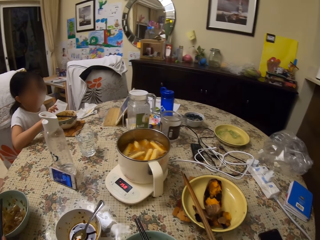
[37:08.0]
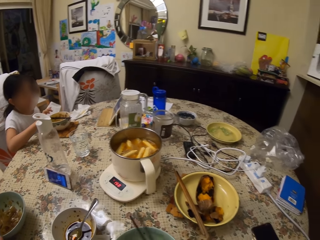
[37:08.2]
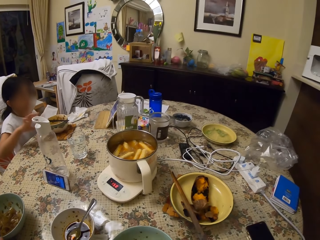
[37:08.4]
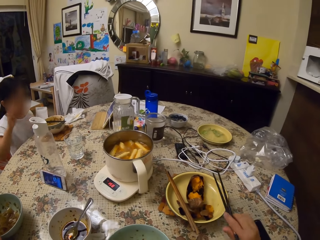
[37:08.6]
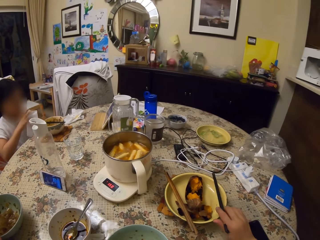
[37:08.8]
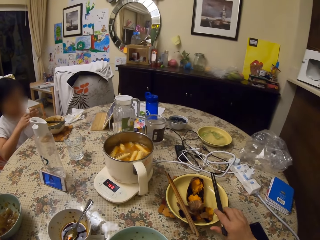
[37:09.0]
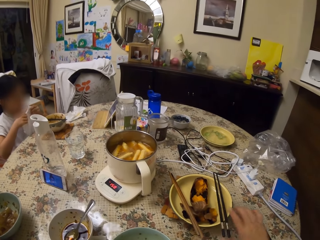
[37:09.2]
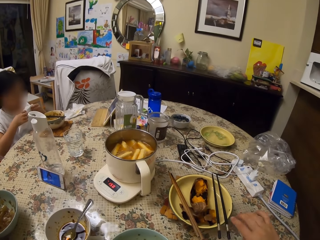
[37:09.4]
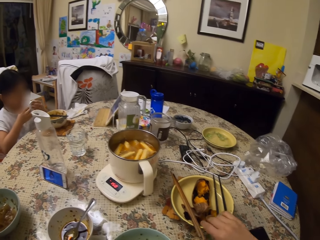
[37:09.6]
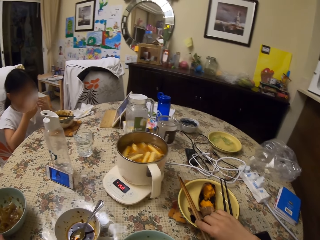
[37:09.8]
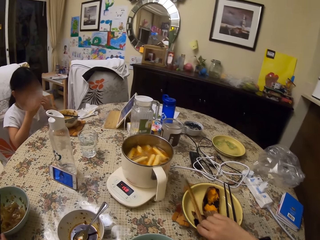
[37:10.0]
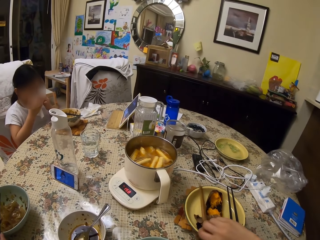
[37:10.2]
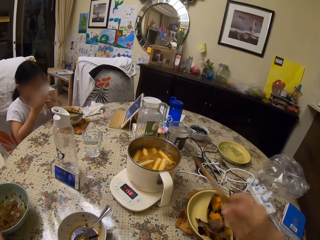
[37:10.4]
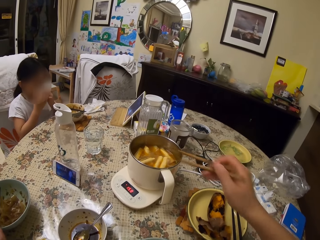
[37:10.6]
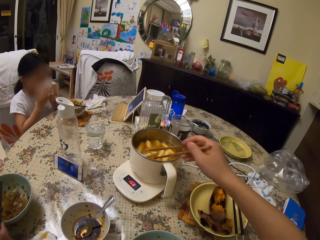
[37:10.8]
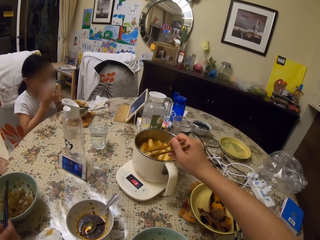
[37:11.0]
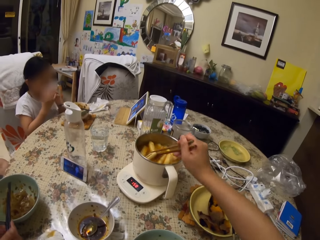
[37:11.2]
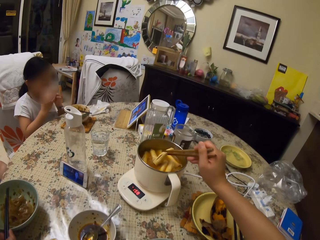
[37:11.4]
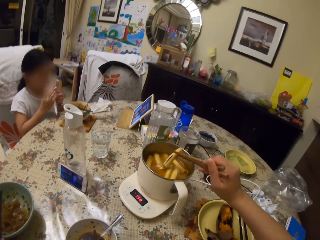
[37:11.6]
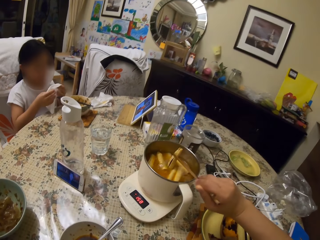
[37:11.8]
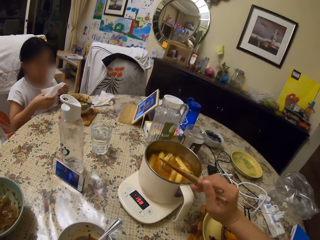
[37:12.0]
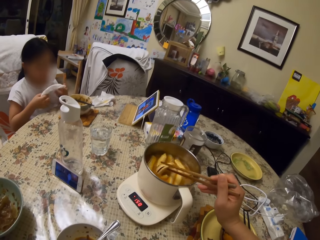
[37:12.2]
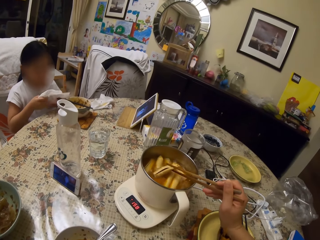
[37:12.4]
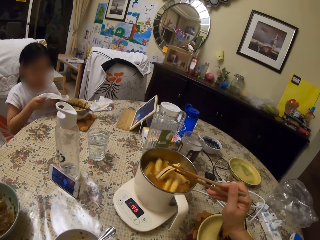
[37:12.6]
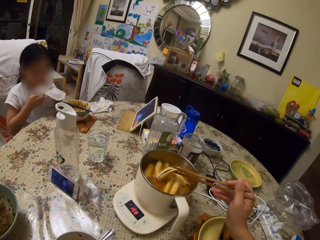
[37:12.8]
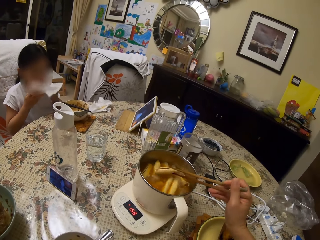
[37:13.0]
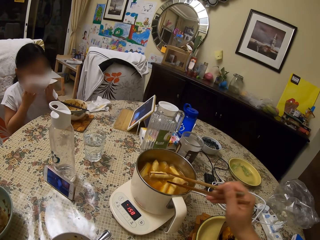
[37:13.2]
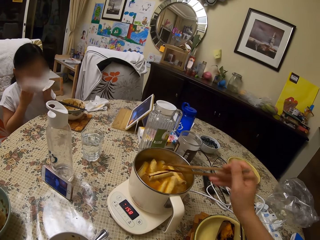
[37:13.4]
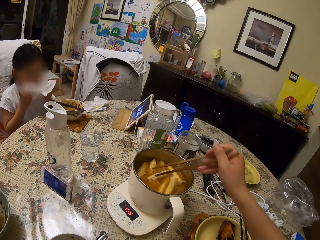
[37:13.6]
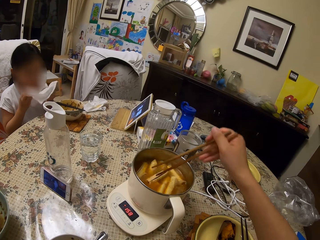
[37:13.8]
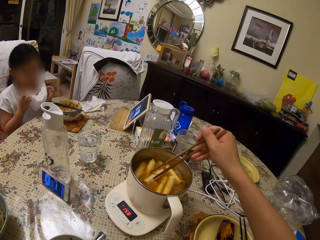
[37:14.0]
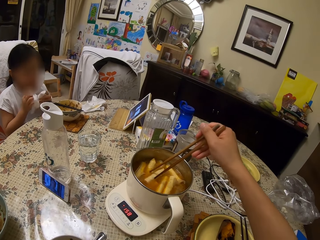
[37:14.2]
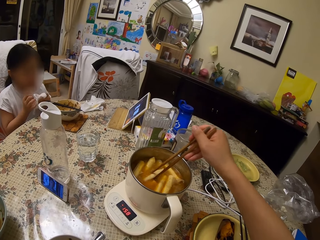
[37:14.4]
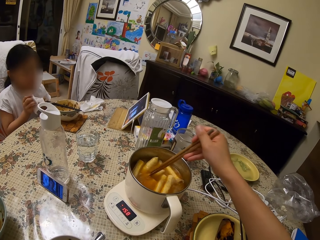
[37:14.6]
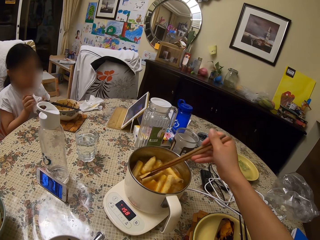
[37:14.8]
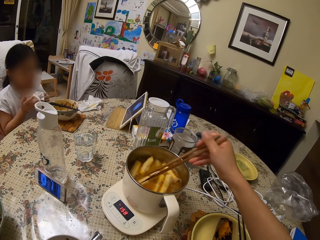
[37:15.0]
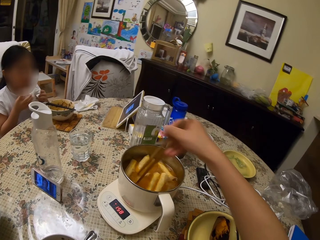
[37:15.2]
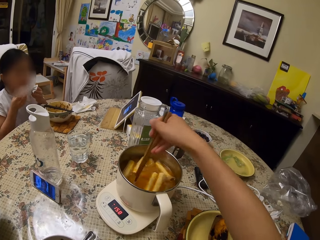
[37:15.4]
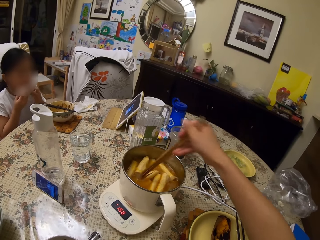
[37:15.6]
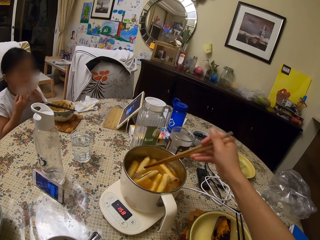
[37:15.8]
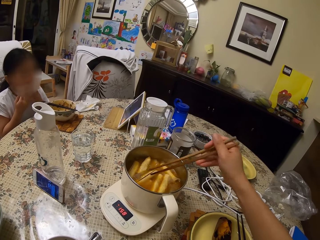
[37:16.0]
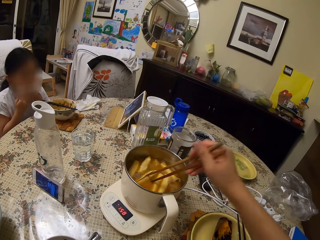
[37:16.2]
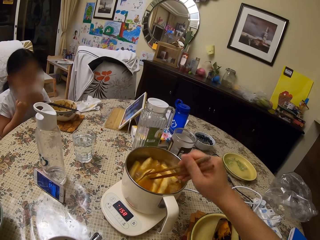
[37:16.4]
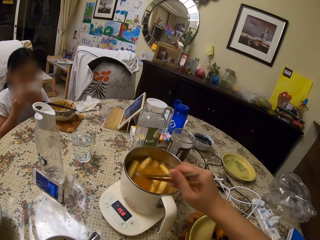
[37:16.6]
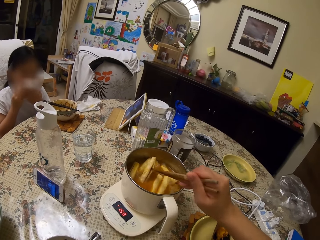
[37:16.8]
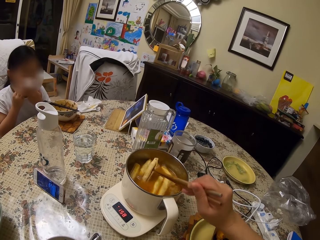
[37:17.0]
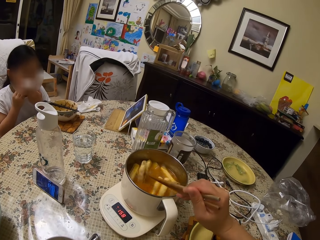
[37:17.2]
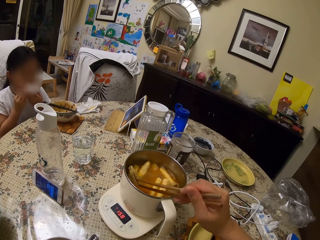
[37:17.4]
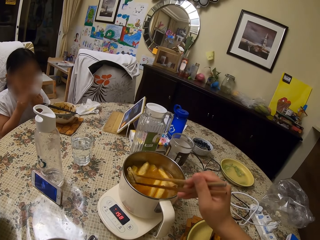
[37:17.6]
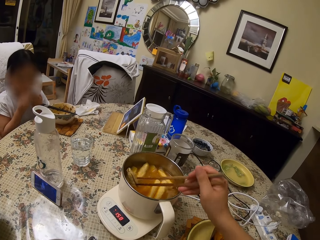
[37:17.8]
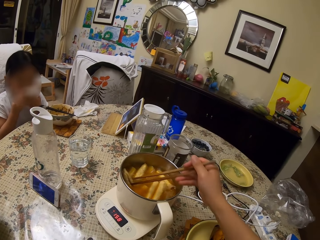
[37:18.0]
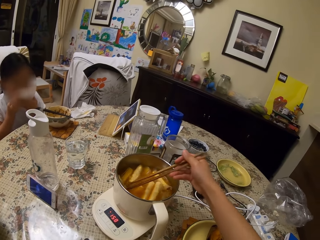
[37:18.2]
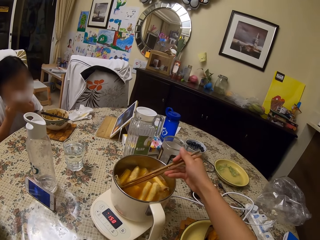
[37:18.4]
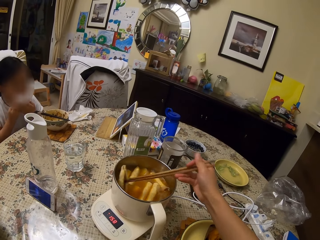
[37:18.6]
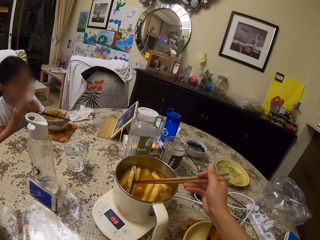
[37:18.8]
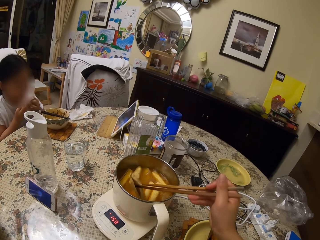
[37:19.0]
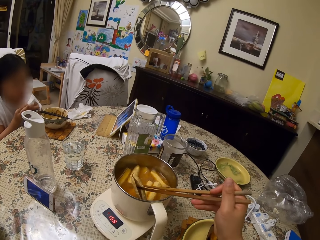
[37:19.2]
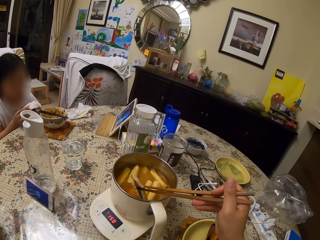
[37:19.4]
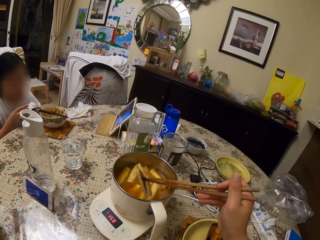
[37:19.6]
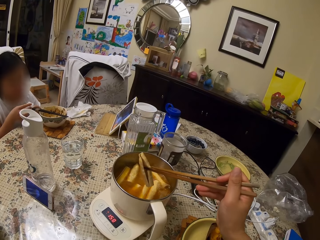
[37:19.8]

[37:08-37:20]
A girl drops chopsticks on her food plate. The camera wearer drops her eating chopsticks on the plate on the table. The girl wipes her face with serviette paper. The camera wearer picks serving chopsticks from the plate. She stirs food in the pot on the table with the chopsticks. She serves the food in the plate.

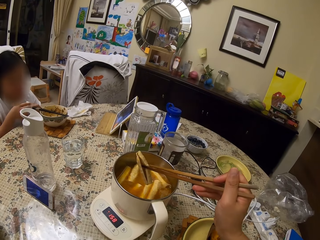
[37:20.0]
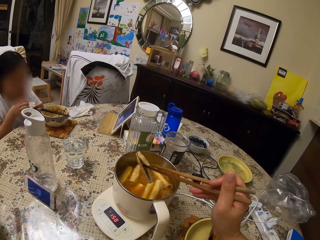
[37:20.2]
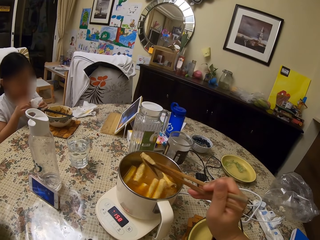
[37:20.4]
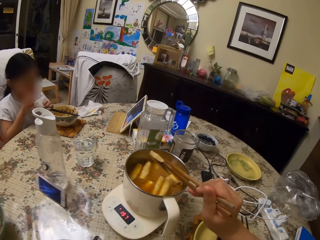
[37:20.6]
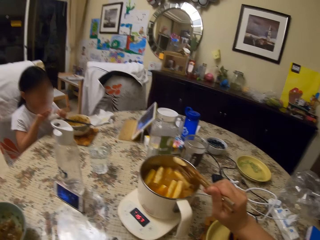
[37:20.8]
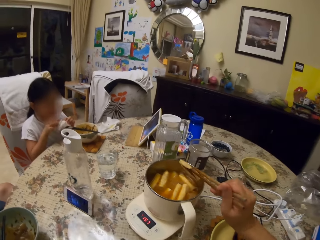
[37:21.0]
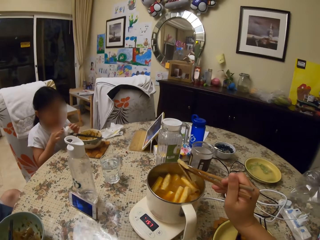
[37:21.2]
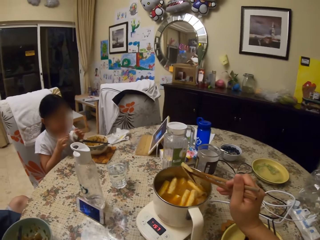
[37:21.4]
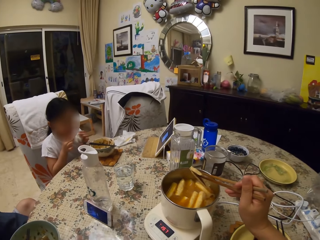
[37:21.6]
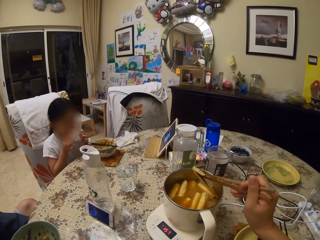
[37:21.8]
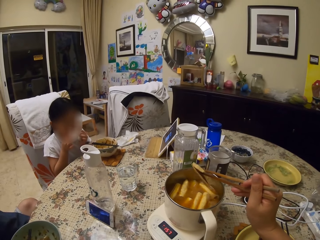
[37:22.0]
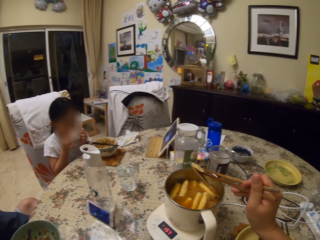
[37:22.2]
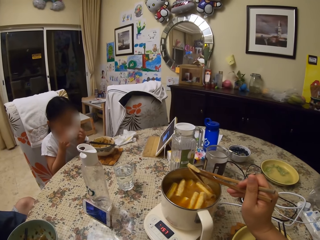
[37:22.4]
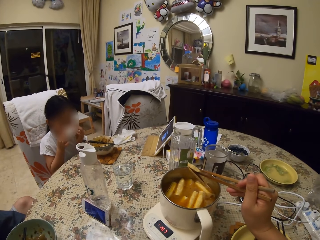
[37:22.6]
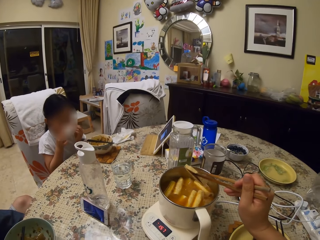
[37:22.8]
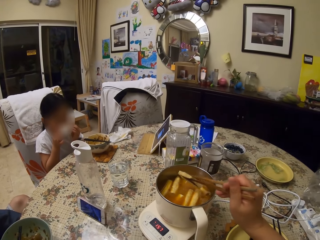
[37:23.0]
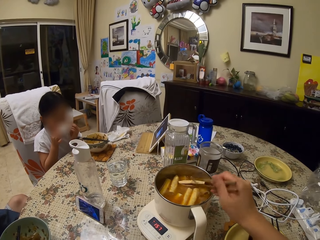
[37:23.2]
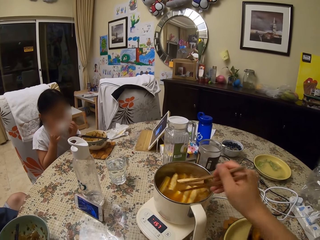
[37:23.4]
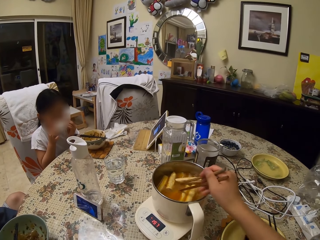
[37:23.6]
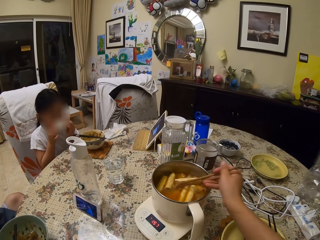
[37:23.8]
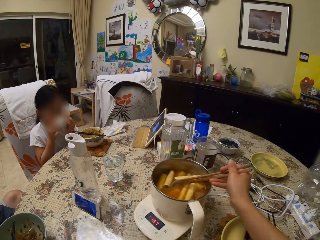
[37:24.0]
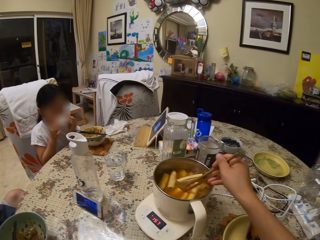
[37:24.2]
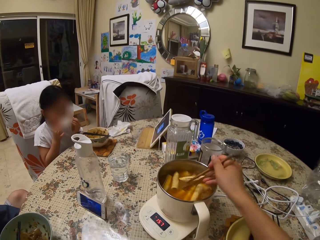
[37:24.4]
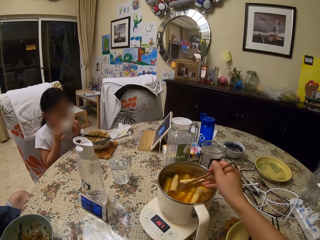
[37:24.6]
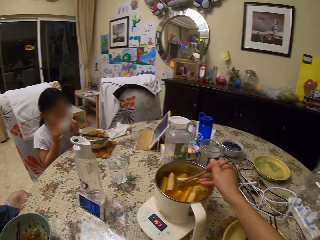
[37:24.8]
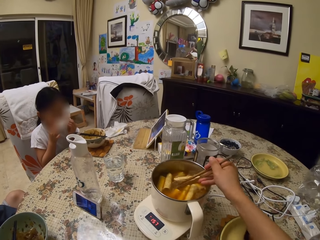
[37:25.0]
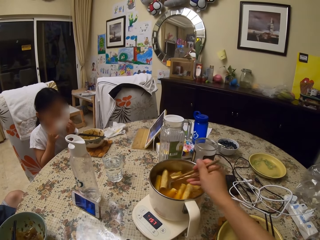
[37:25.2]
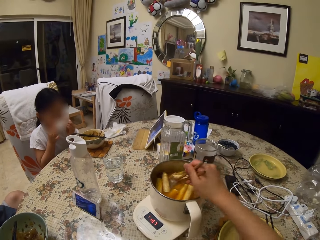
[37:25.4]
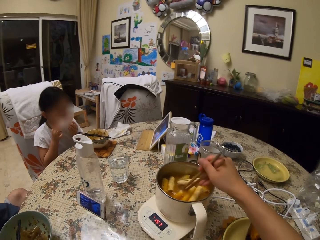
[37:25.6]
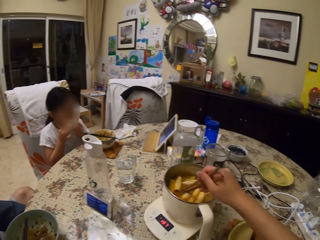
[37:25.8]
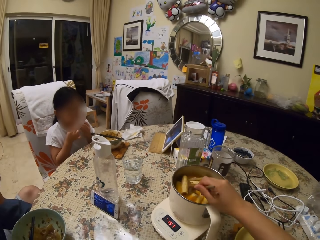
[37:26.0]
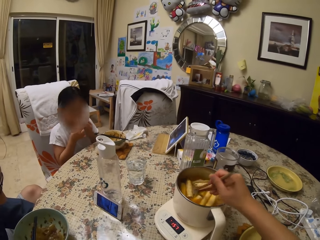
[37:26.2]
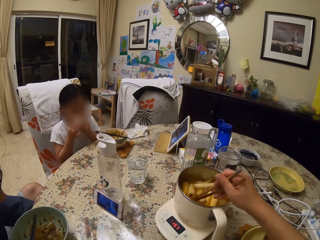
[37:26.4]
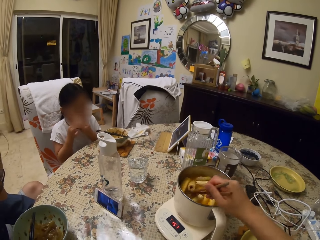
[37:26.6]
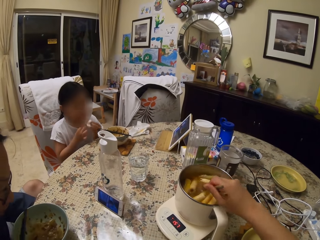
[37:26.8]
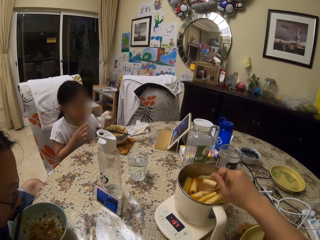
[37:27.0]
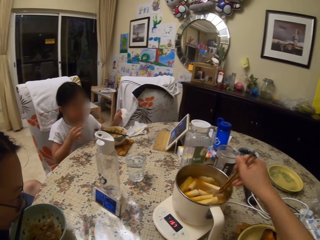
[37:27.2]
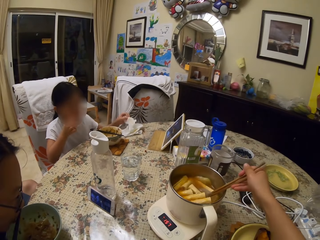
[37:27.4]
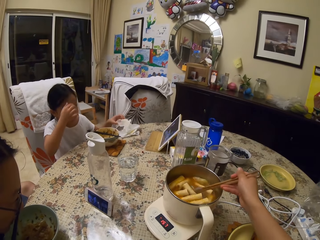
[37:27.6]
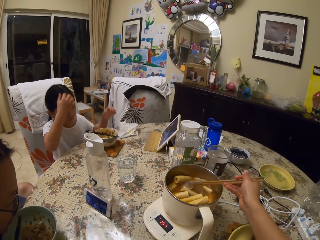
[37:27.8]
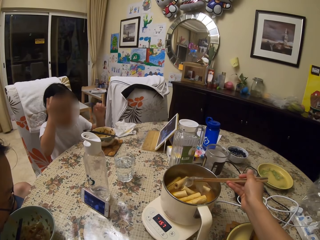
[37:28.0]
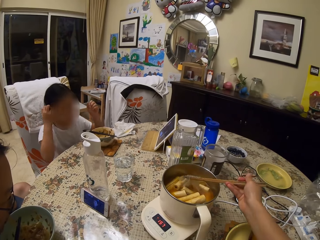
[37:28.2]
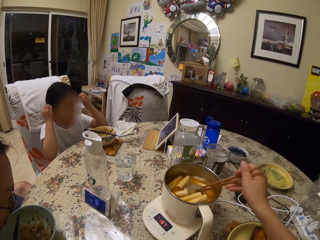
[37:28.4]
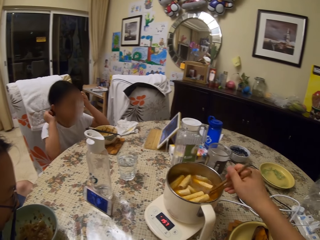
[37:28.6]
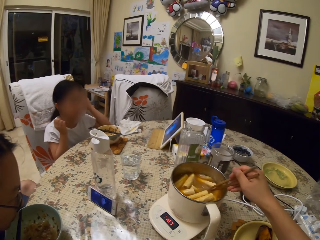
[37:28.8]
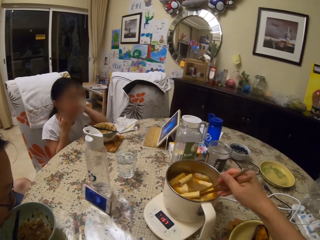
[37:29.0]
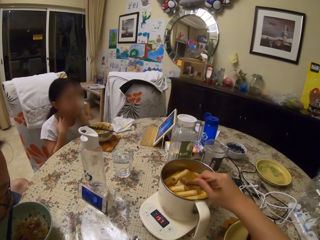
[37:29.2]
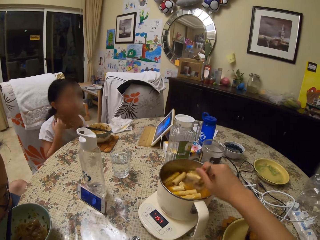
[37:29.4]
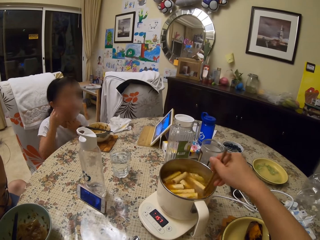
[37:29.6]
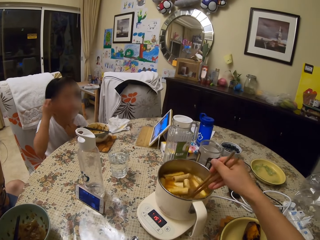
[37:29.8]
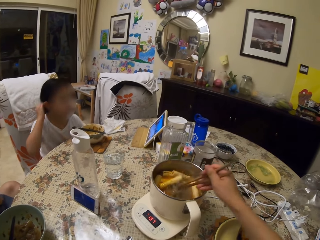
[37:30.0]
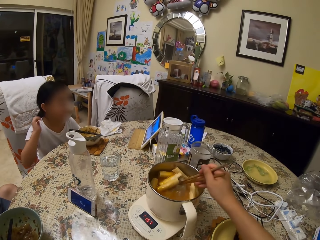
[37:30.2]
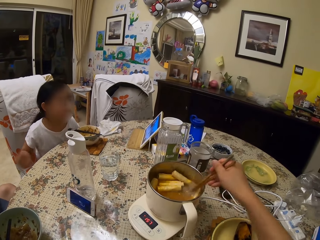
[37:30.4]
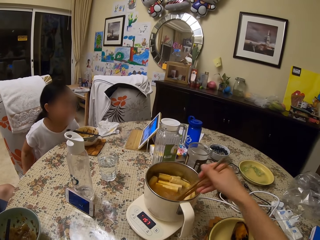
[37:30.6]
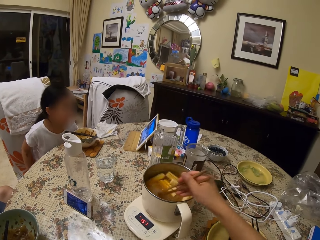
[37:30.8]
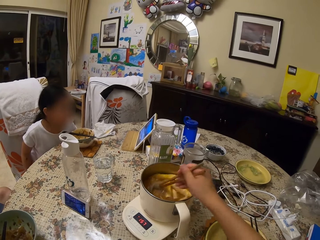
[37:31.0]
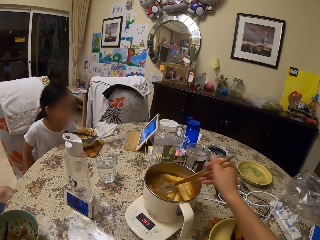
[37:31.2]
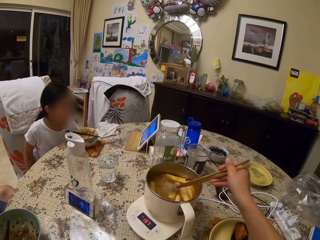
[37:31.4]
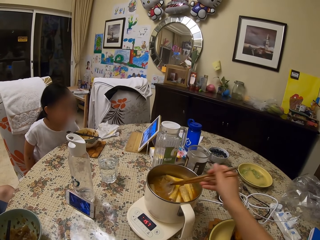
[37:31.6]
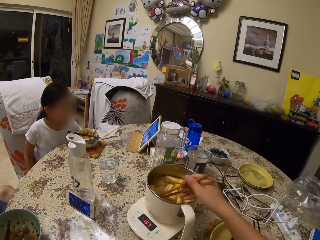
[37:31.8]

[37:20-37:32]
The camera wearer stirs the stew in the pot. A girl drops serviette paper on the table. The girl aligns her hair.
